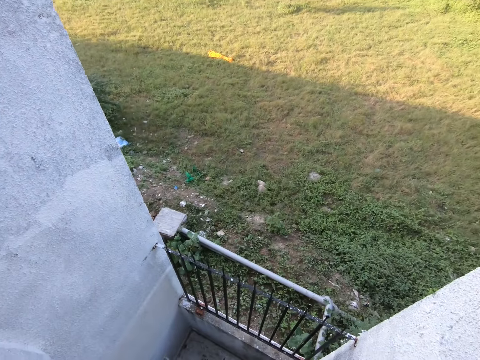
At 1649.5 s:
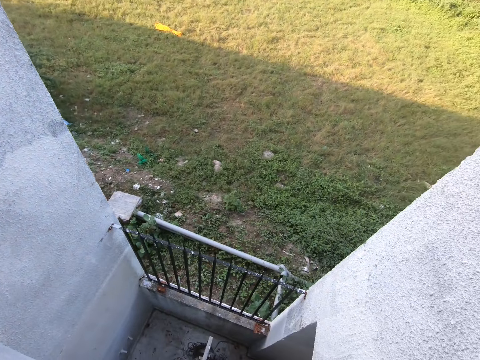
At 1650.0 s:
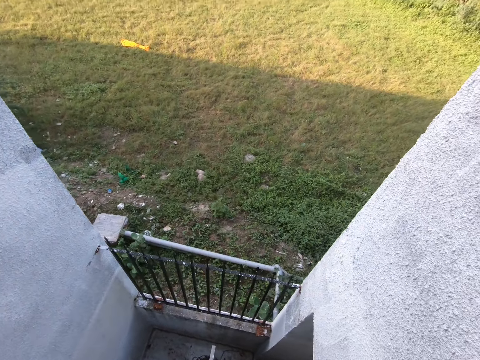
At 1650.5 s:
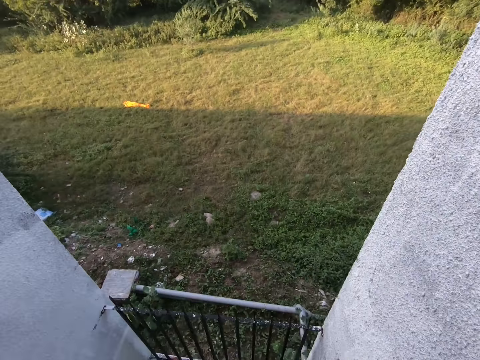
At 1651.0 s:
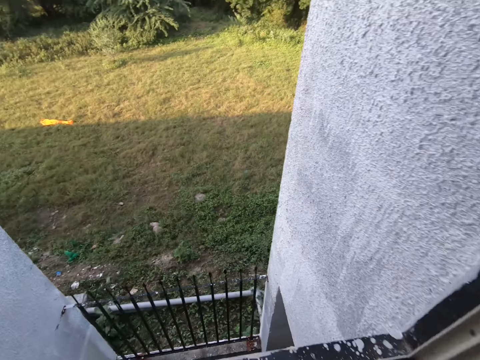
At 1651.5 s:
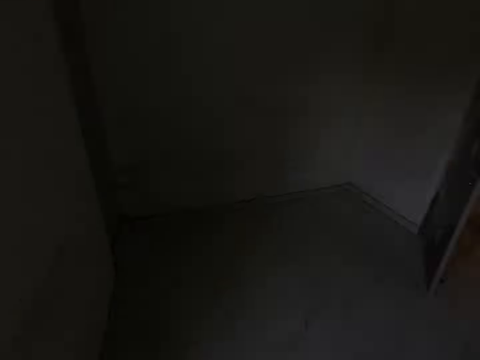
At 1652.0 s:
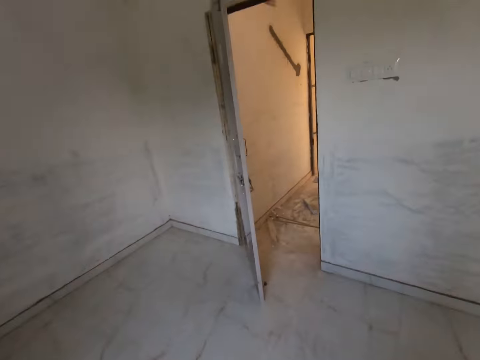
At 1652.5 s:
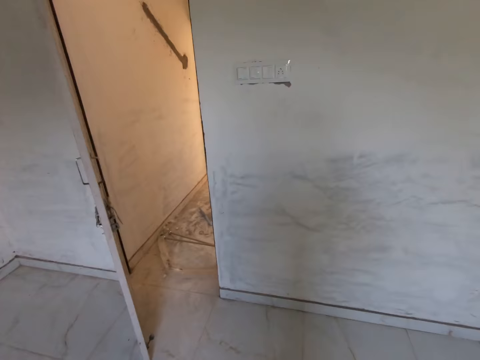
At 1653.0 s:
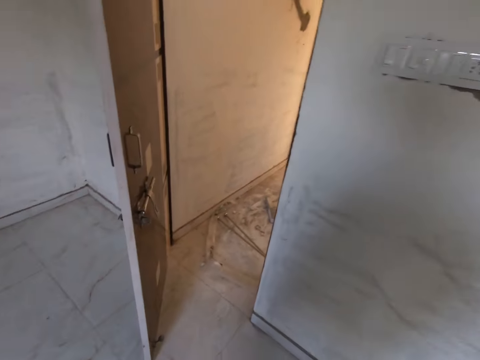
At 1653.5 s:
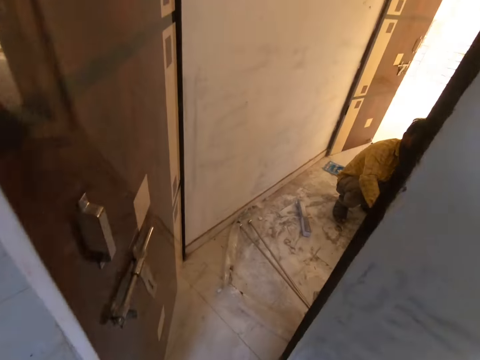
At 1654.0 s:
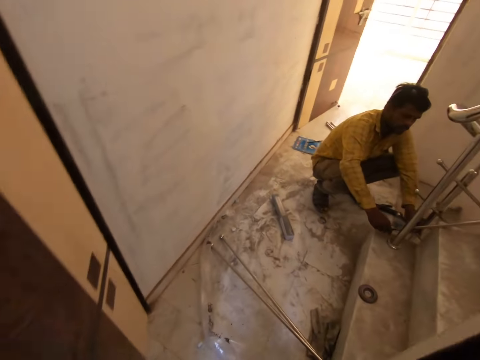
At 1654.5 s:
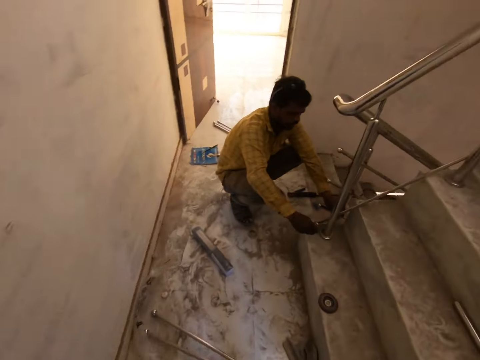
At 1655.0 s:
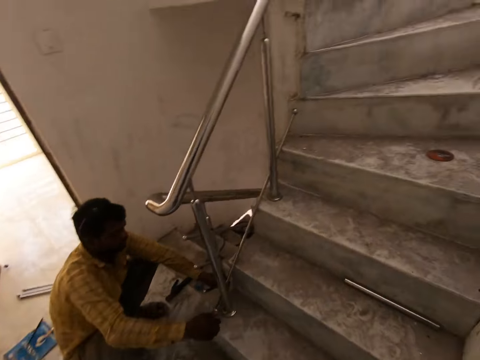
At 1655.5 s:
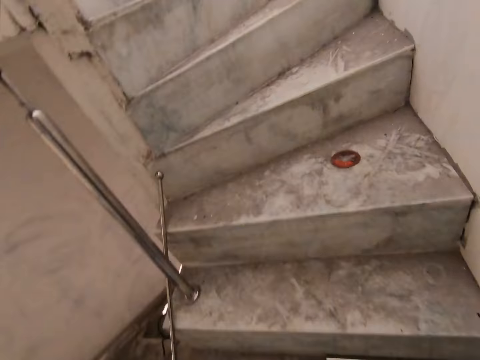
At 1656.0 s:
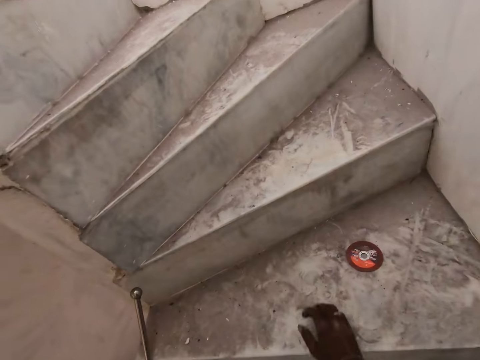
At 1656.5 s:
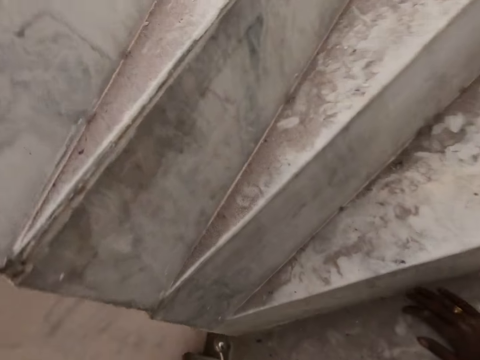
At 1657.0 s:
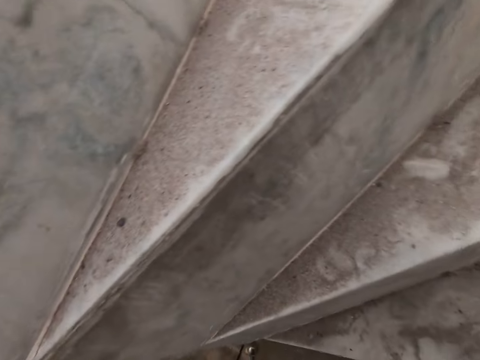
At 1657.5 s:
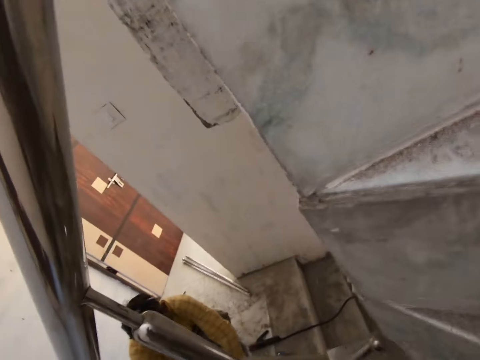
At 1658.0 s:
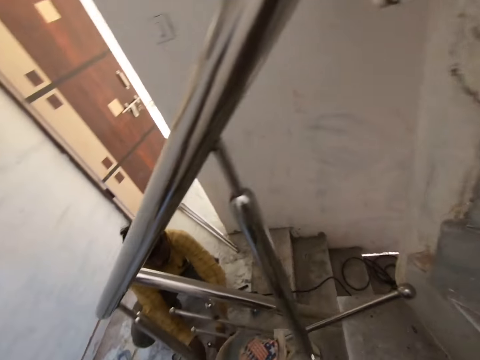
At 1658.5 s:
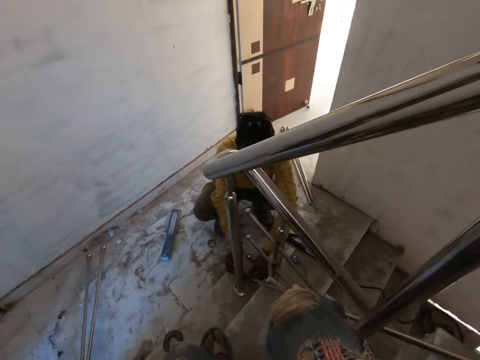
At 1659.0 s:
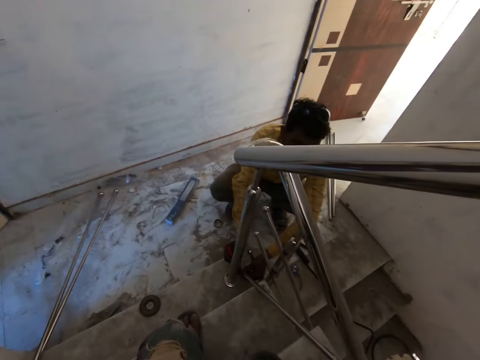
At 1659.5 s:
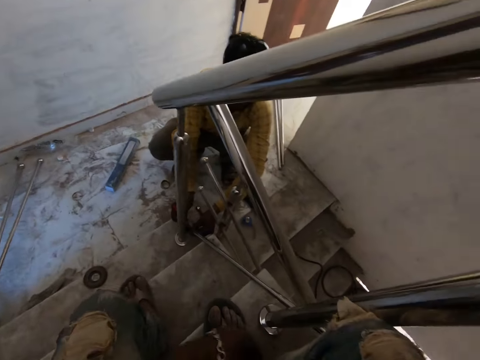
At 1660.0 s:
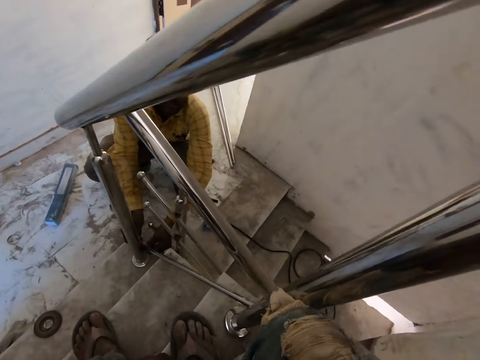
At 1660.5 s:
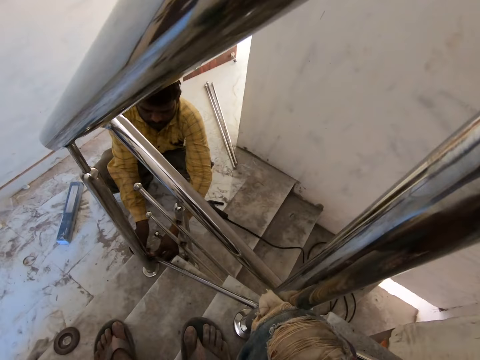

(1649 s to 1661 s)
The camera wearer walks around the room. He walks out of the room to the staircase. A man measures rails on the staircase with his hands. The camera wearer walks up the staircase. He rests his right hand on the staircase. He sits on the staircase.

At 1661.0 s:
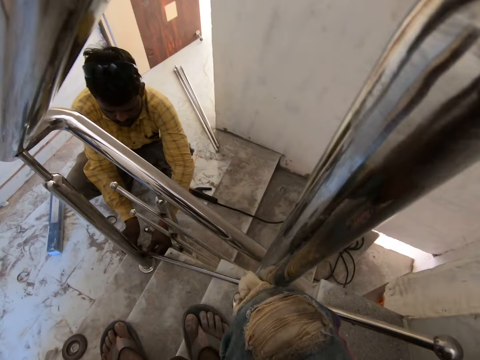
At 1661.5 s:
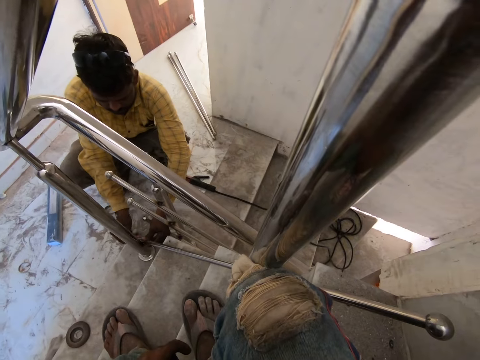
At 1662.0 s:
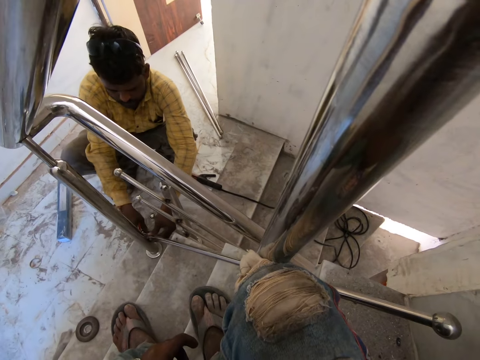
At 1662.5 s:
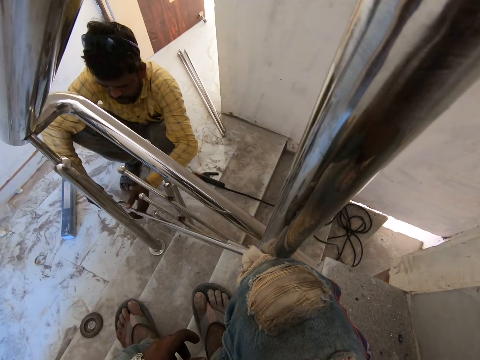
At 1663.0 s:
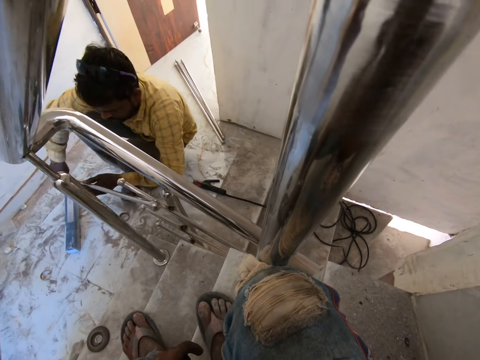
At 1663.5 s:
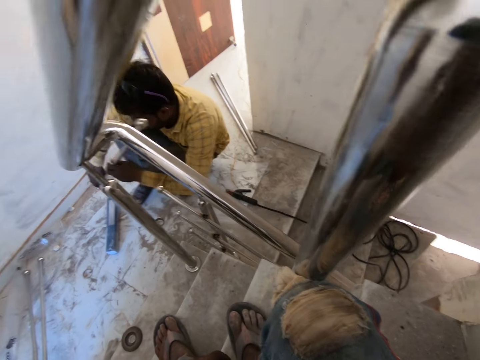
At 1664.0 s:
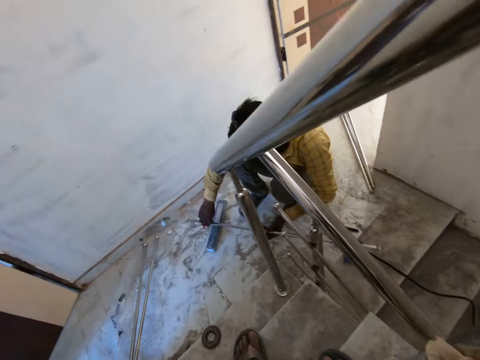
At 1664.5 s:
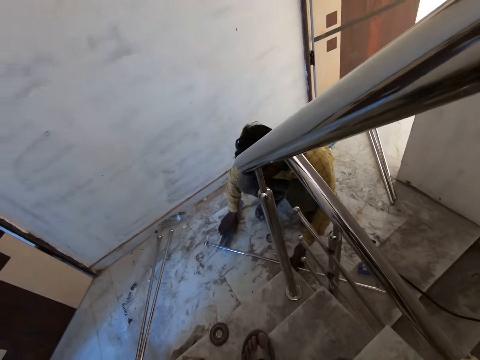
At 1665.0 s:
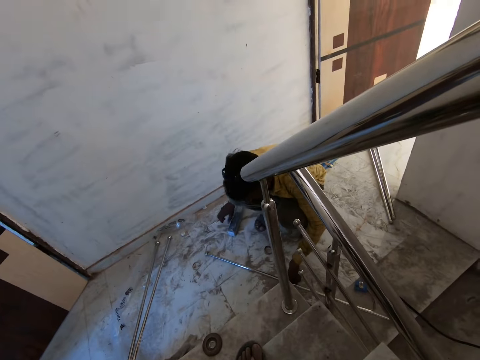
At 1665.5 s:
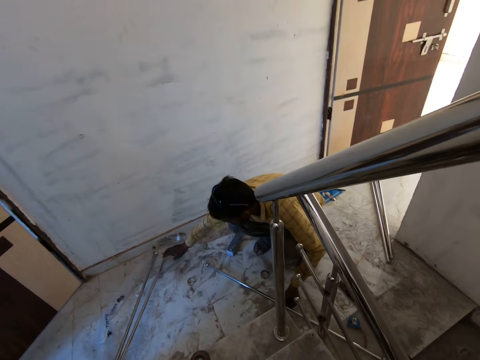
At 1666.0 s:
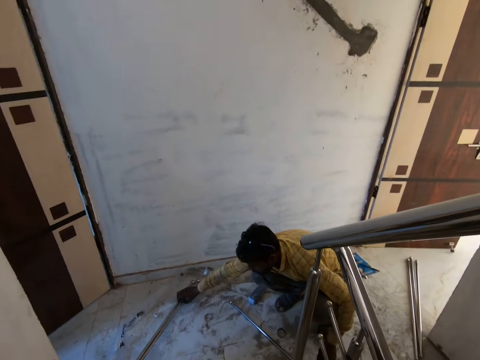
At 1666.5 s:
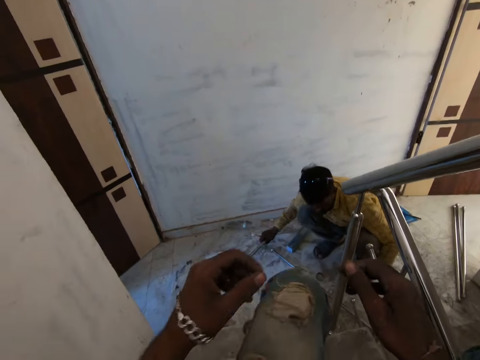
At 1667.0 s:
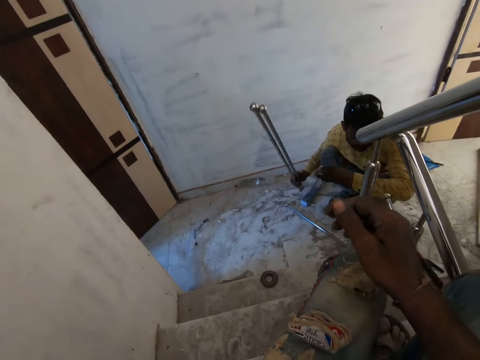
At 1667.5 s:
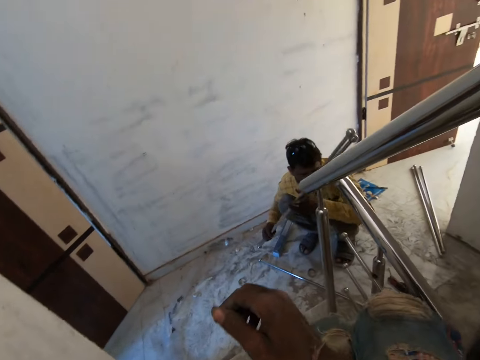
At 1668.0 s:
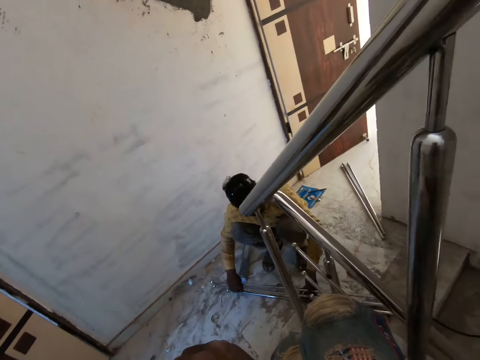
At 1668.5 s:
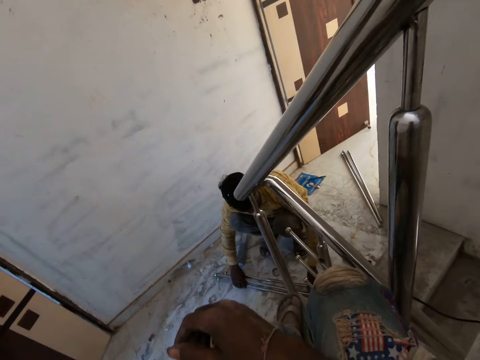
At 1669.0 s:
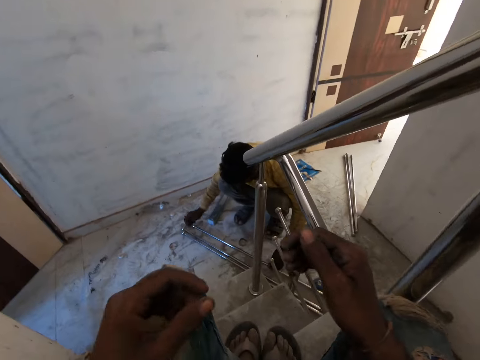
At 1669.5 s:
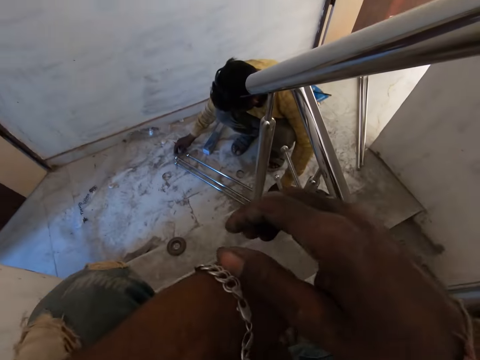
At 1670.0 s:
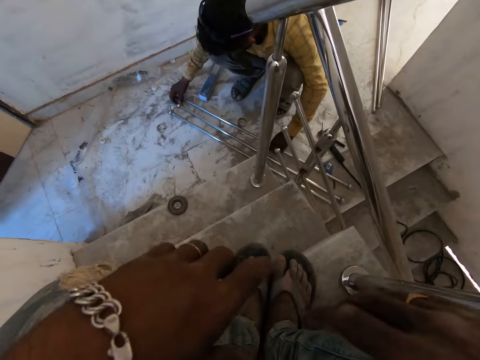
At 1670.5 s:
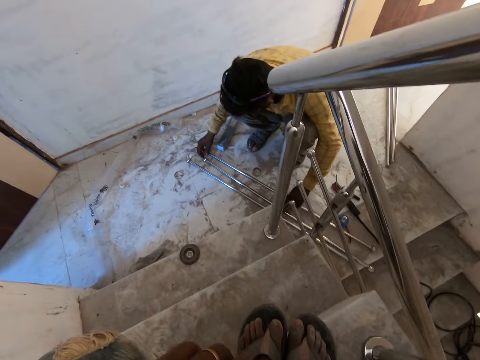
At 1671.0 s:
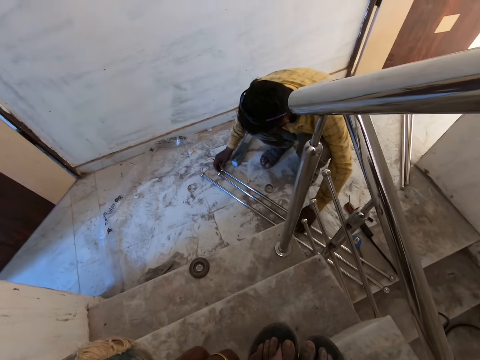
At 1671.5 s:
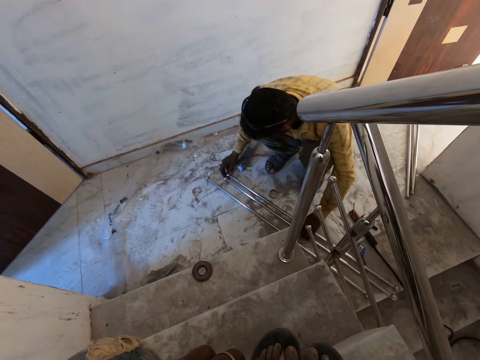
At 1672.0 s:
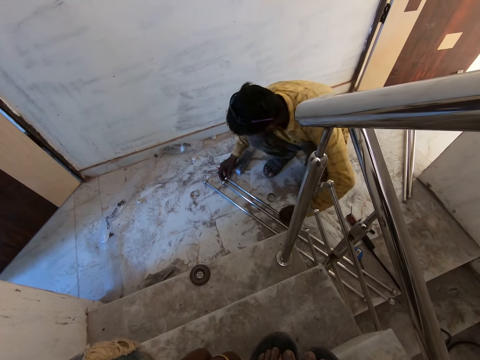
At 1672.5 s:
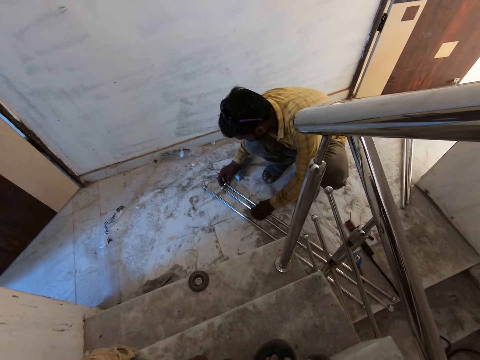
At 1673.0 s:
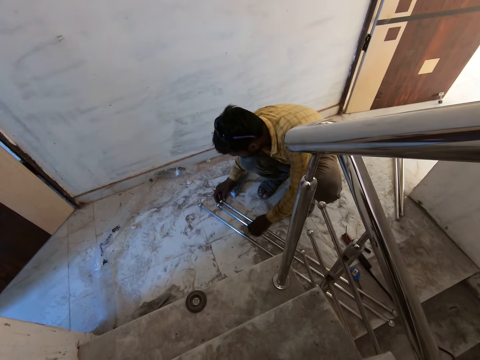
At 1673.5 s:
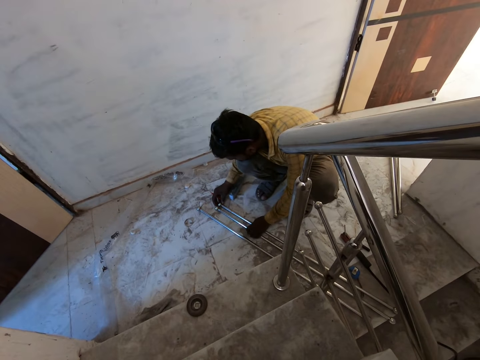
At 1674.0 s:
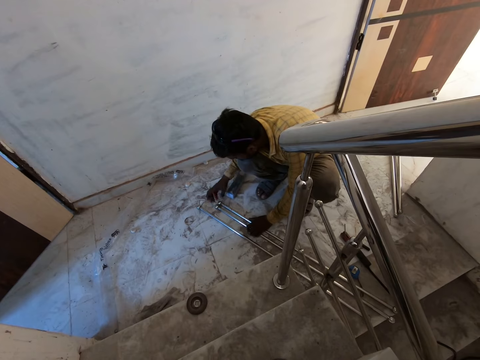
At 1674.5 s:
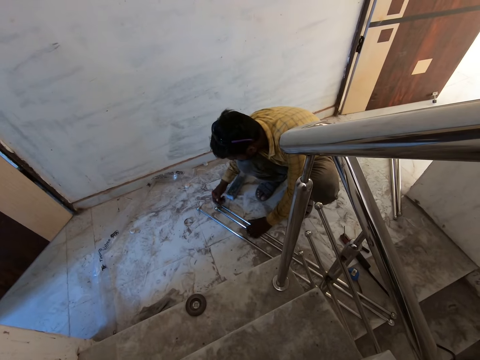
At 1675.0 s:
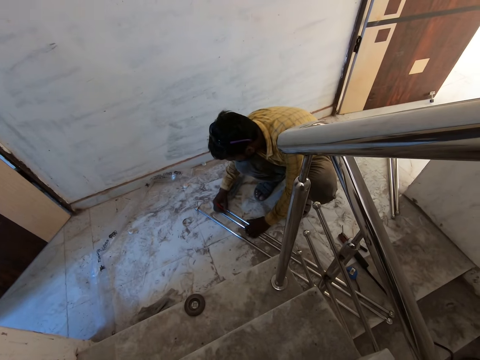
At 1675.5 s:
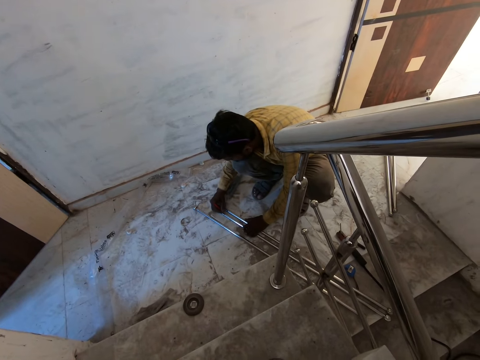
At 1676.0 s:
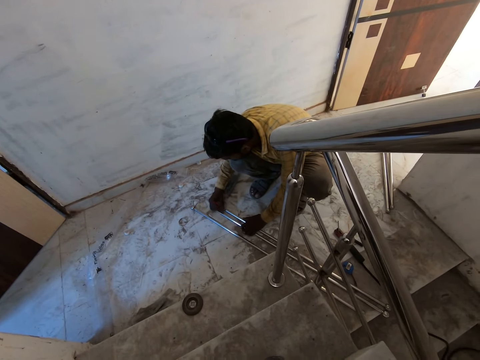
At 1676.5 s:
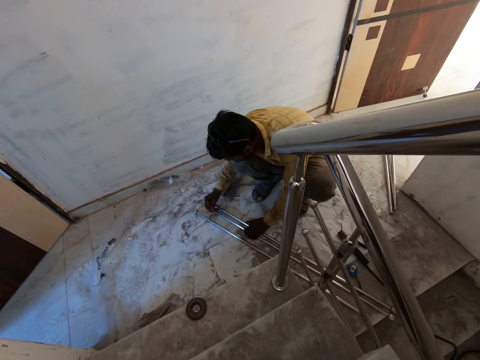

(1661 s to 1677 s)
The camera wearer stares at a man. The man removes a rail from the staircase with his hands. The man moves a plumb level on the floor with his right hand and puts the rail on the floor with his left hand. The man moves some rails from the floor with his right hand. The man picks up the rails from the floor with his right hand. The man drops the rails on the floor with other rails on the floor with his hands. The man measures the rails together on the floor with his hands. The man aligns the metals on the floor. The man marks the rails with a pencil in his right hand.
